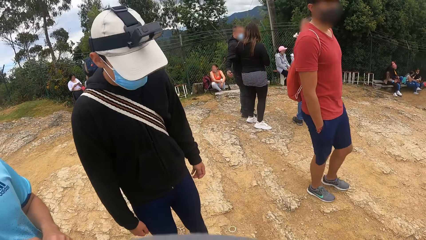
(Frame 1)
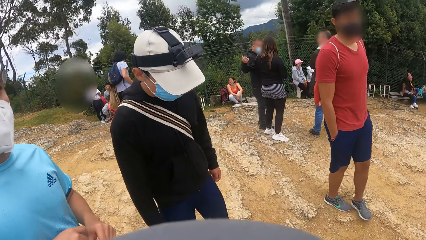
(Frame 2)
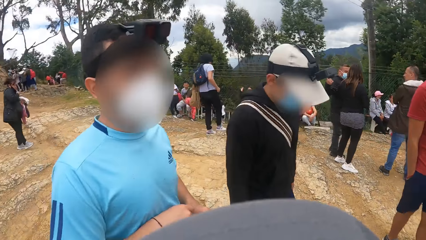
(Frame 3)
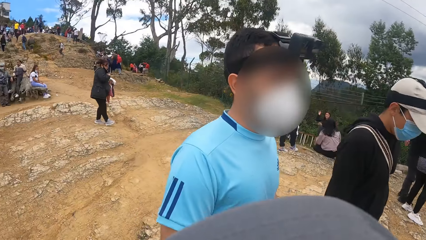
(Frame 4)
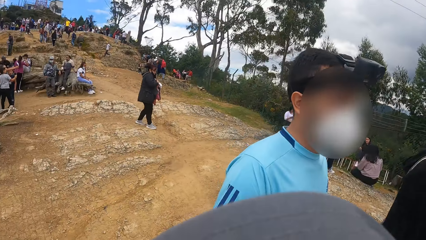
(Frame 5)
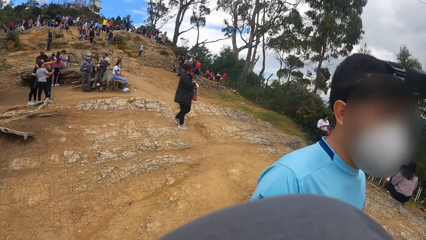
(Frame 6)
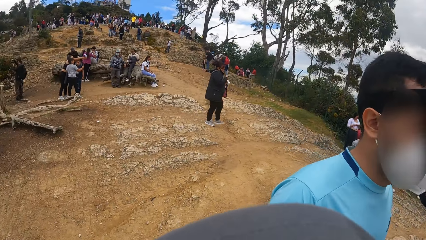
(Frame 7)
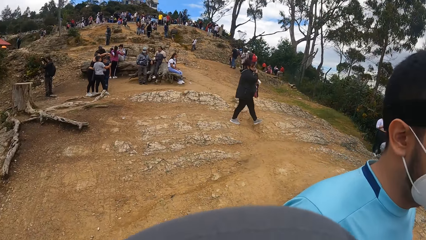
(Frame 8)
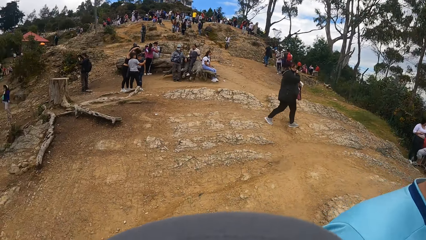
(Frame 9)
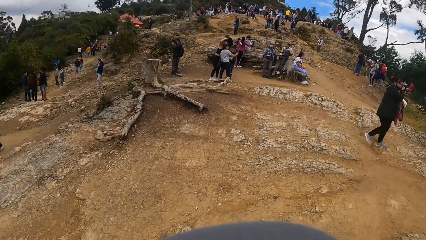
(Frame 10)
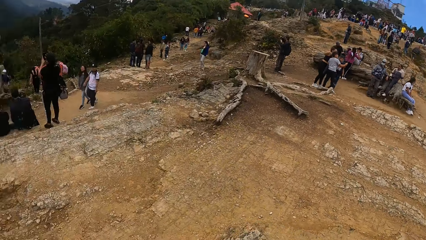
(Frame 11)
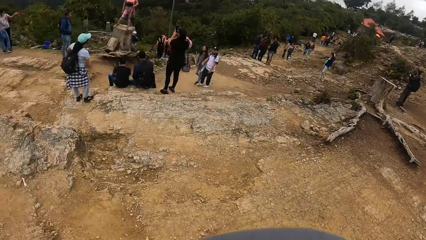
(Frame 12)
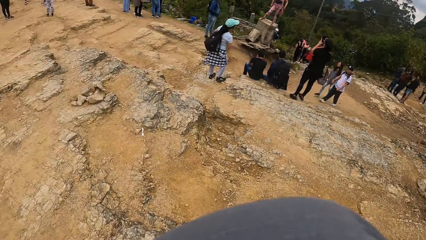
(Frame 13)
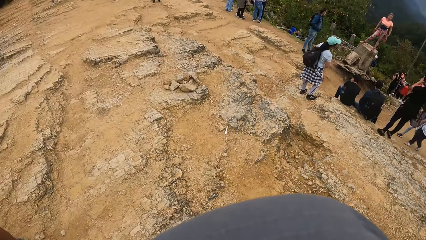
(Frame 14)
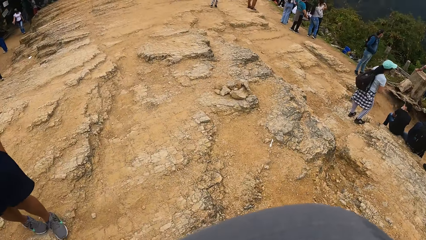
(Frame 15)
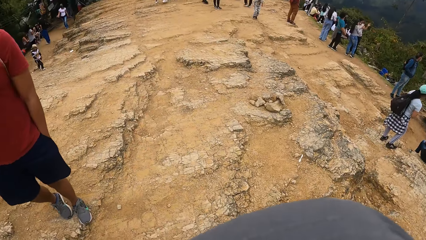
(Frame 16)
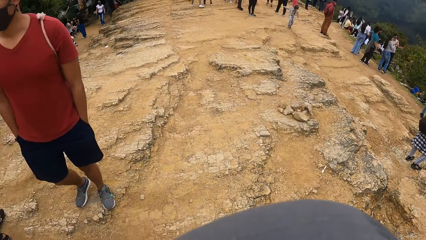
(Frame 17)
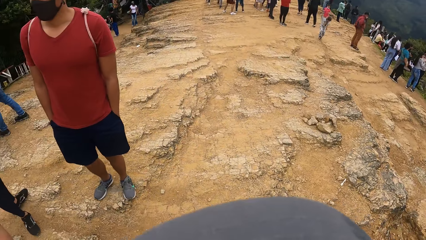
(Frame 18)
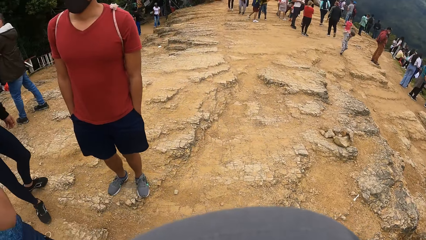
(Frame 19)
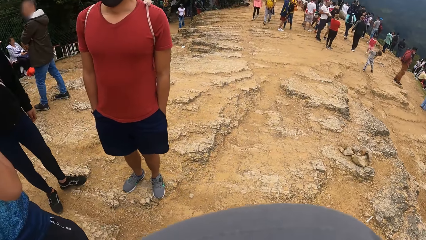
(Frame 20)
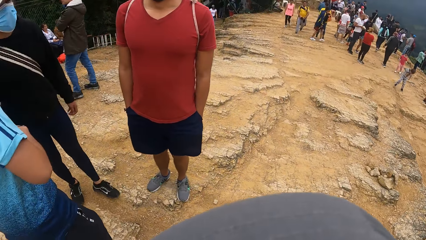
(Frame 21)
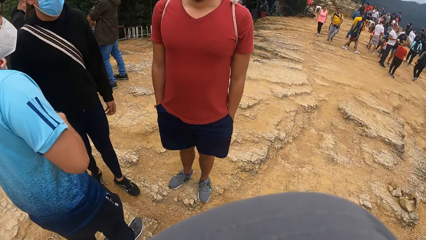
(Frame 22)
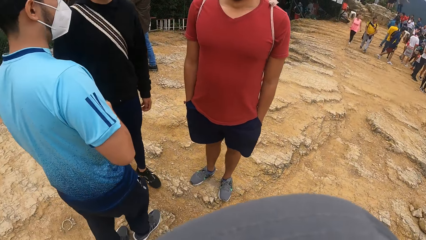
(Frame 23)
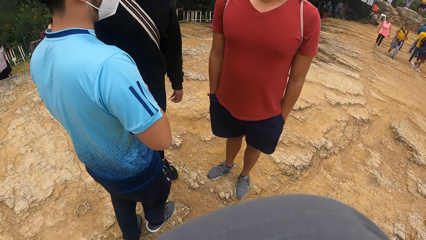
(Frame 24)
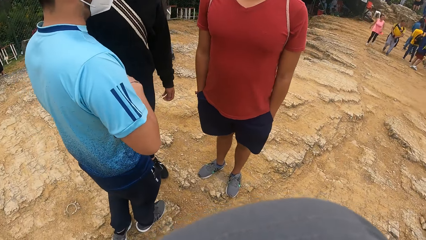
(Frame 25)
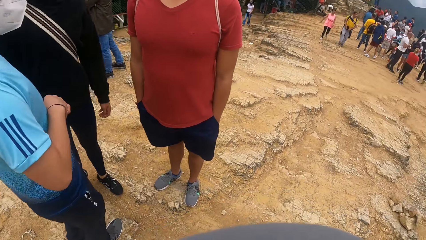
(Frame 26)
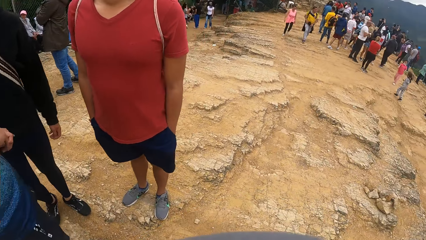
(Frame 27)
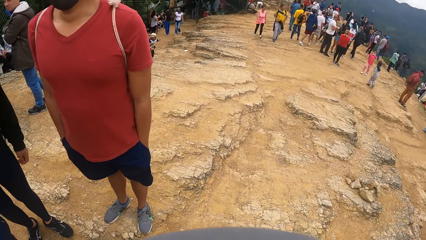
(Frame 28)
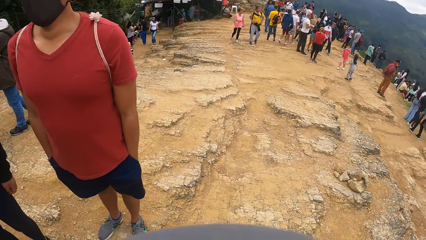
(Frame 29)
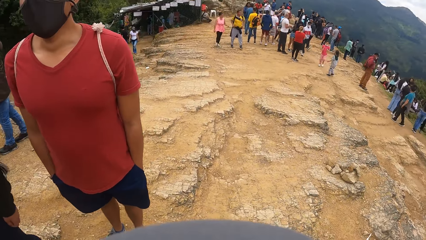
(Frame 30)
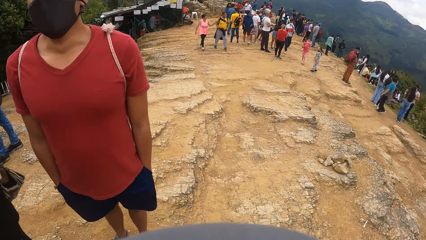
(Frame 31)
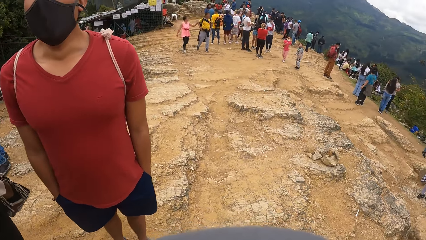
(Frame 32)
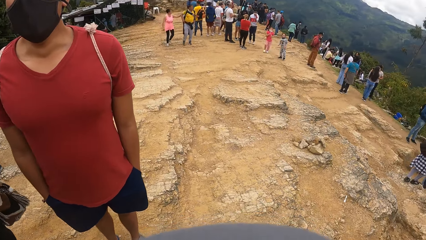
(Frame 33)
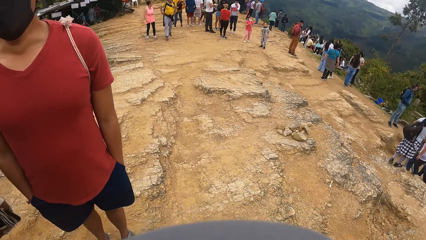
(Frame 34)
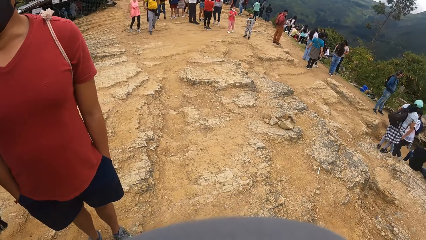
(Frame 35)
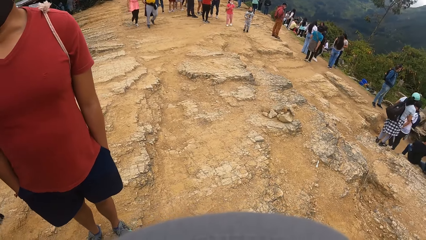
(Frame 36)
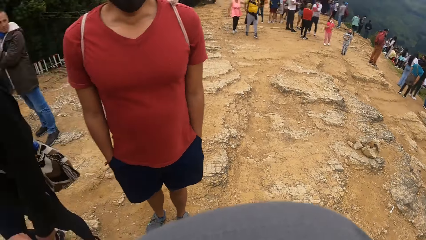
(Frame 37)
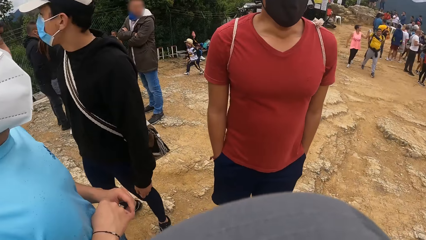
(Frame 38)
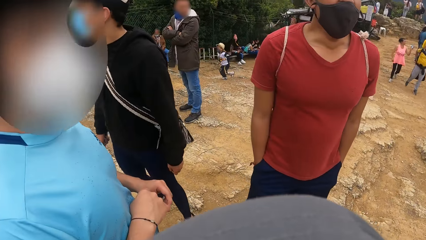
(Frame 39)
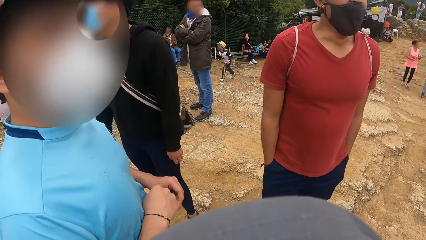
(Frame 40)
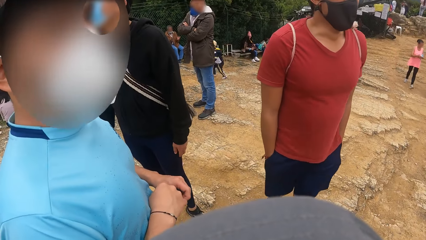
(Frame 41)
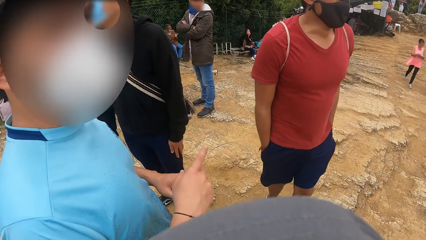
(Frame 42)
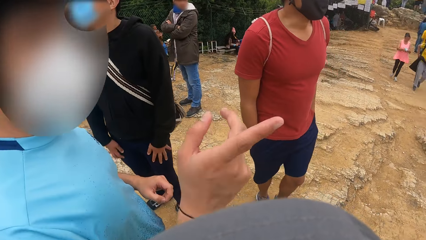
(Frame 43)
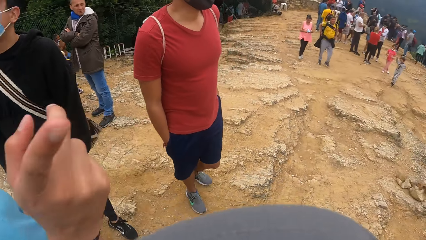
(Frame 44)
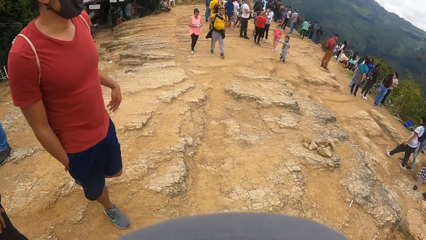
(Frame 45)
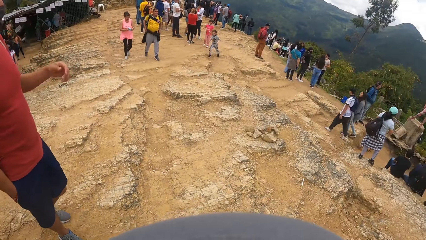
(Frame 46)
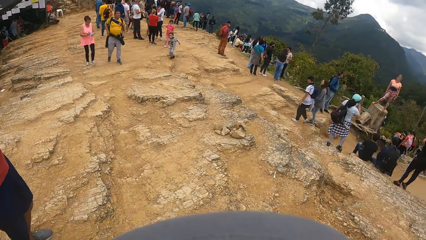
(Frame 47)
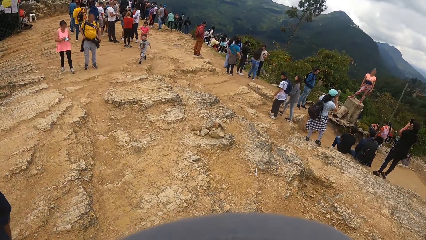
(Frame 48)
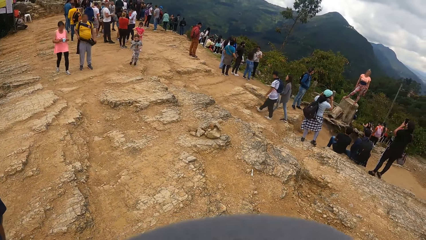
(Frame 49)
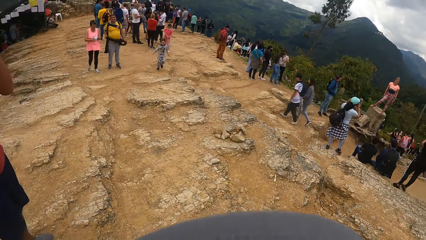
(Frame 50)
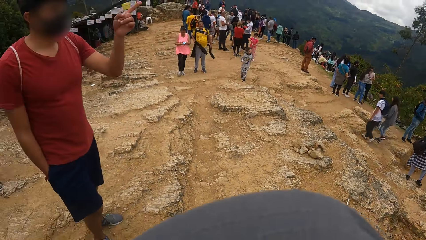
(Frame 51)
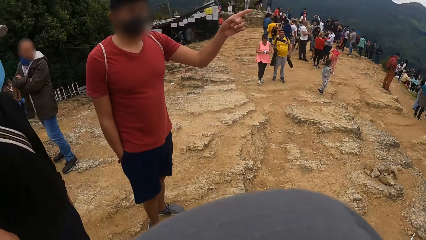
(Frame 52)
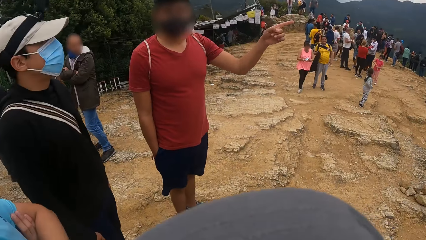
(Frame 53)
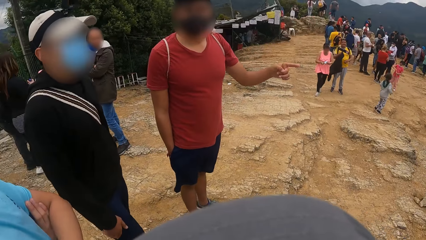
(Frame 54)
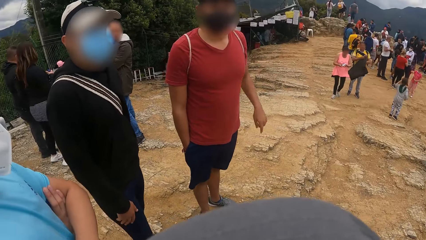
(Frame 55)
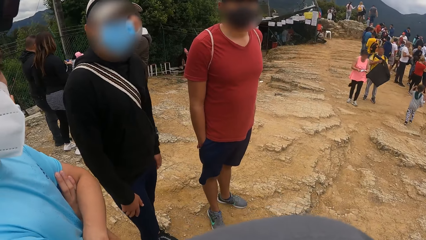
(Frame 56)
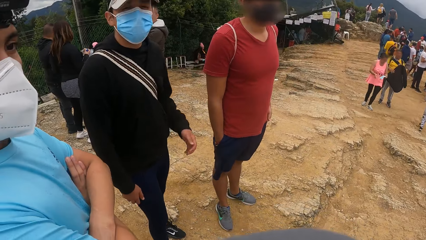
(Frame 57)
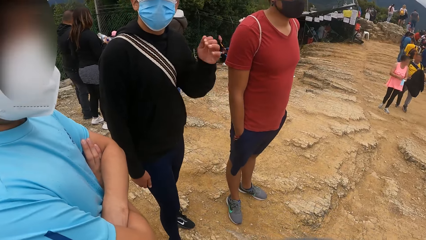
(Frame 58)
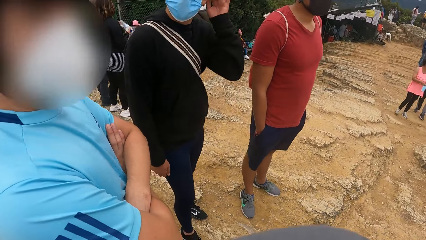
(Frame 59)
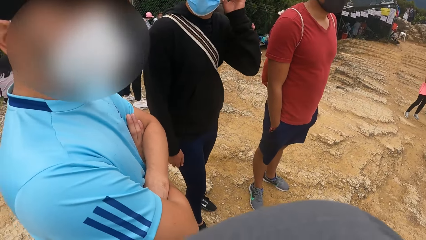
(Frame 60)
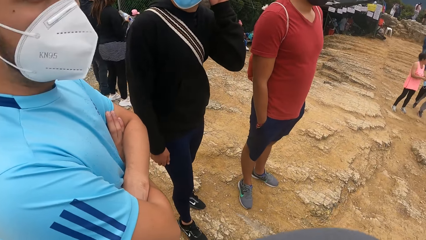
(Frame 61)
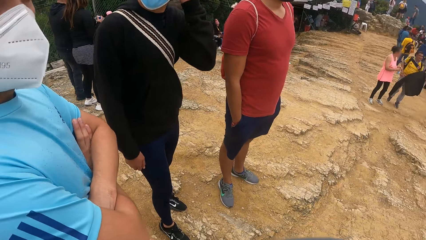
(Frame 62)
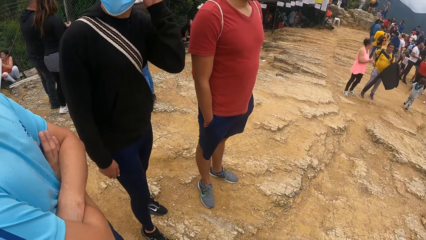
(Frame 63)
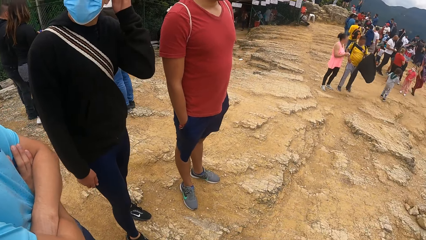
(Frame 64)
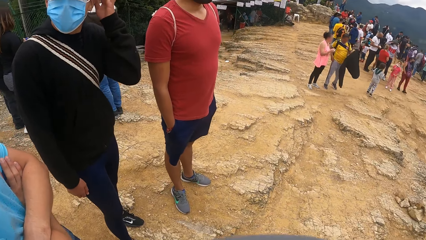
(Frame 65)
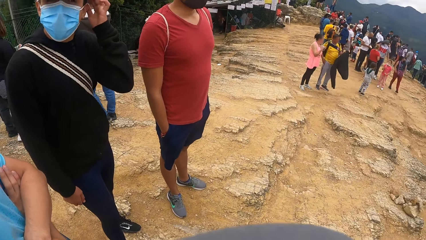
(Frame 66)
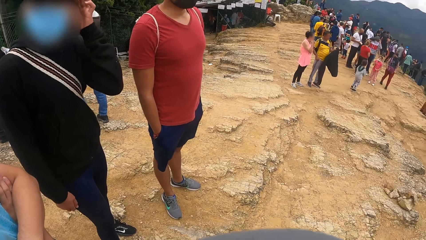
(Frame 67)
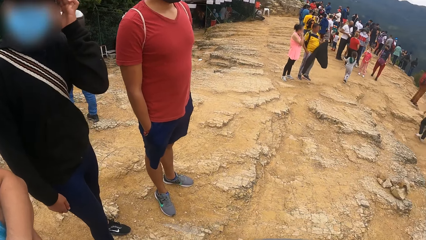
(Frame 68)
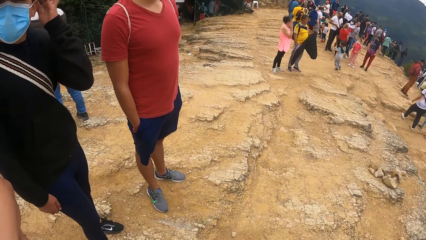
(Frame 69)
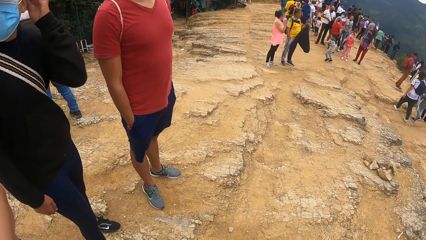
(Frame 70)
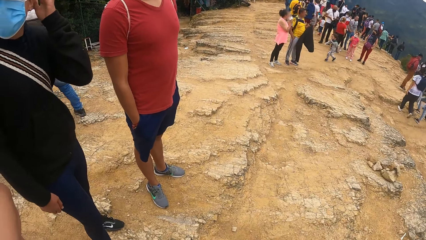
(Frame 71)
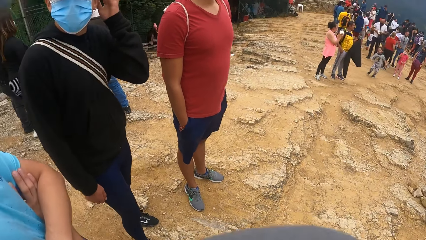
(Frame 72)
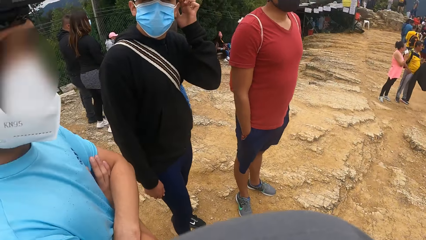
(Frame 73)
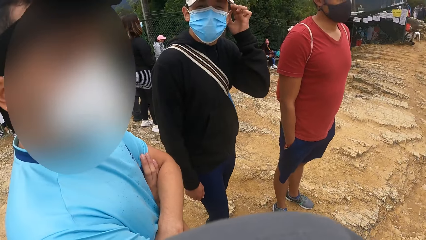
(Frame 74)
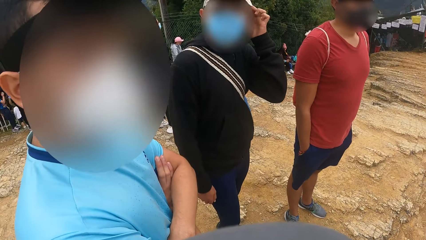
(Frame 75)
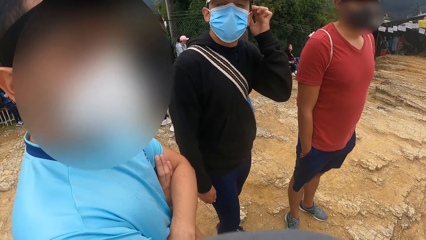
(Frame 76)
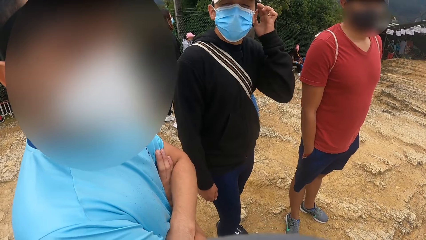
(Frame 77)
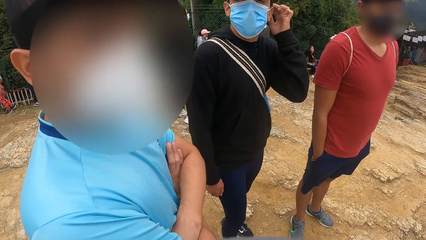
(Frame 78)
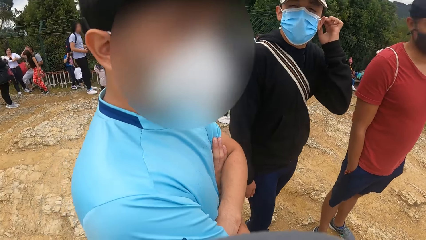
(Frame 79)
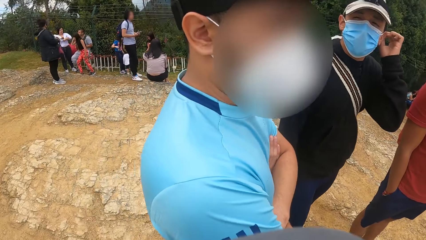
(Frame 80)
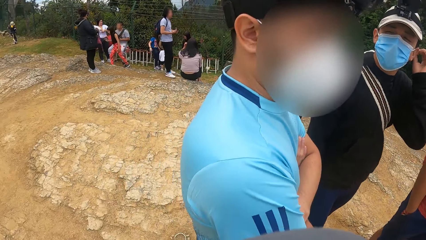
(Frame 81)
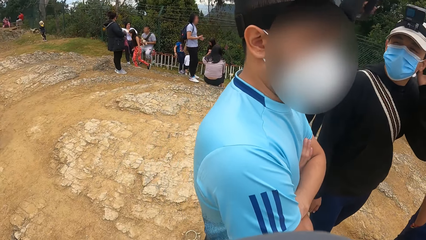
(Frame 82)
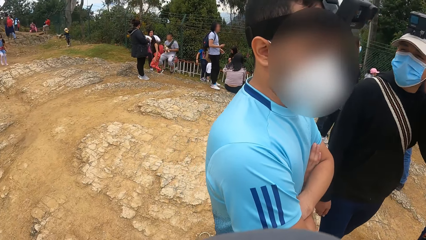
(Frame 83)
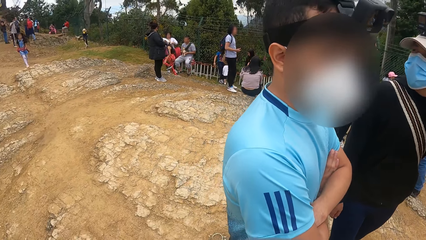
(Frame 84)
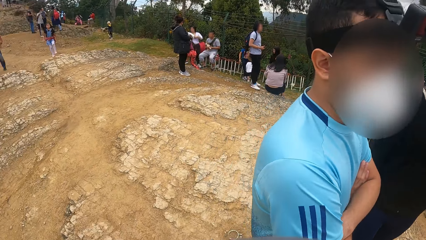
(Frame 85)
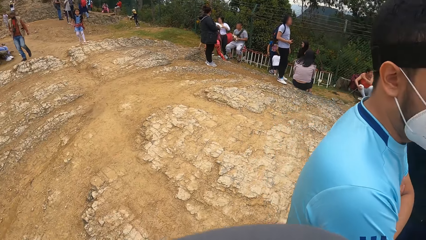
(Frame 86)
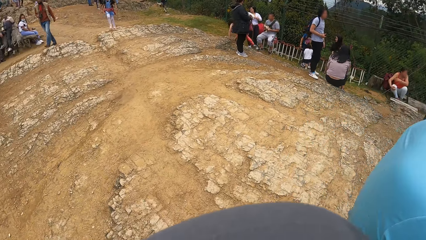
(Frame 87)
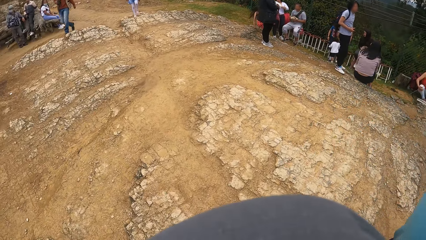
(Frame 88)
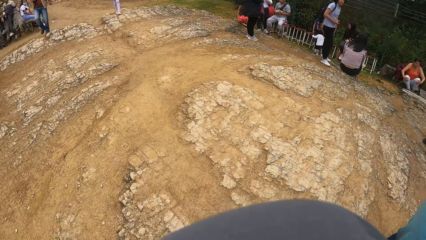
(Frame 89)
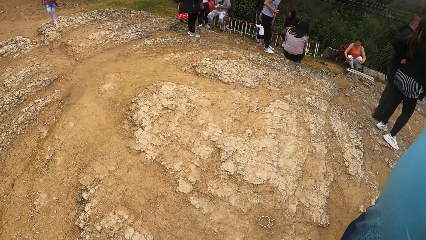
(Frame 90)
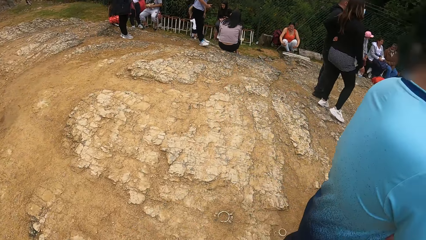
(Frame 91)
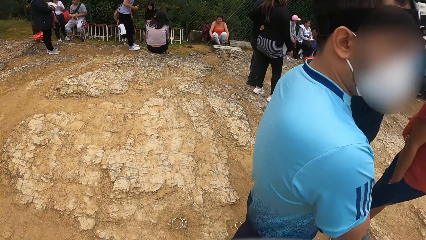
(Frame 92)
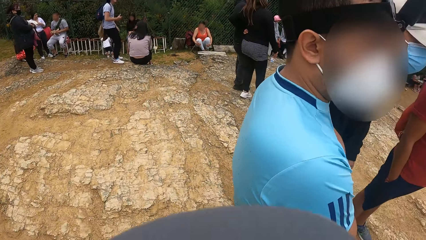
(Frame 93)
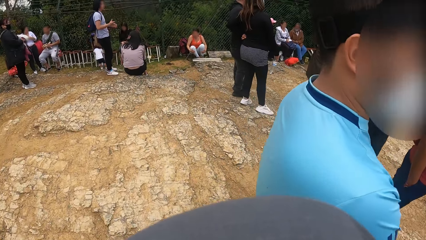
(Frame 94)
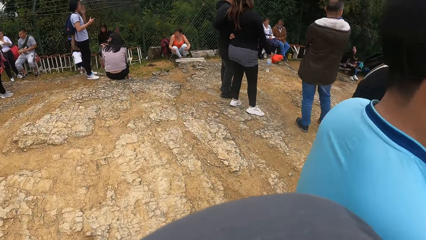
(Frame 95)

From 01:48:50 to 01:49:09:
The man points at a tree with his left hand. Another man points at the tree with his left hand. The first man scratches his head with his left hand. A man stands. The camera wearer looks around.
